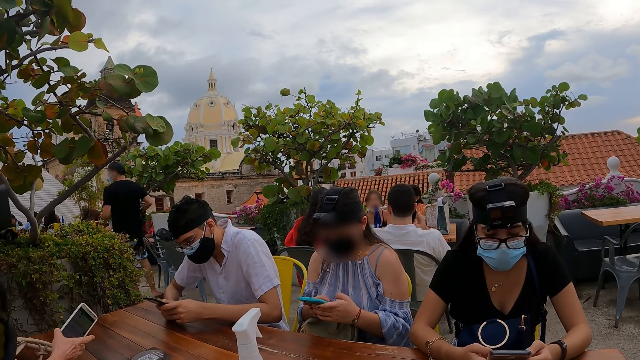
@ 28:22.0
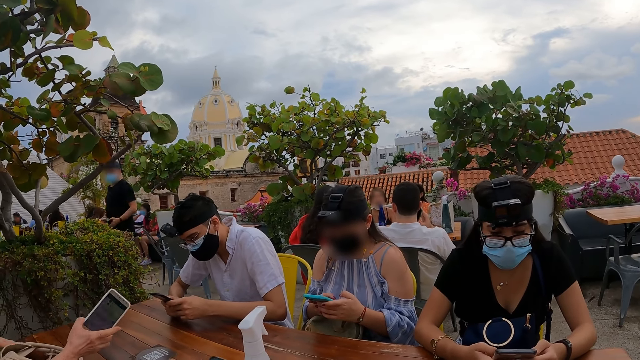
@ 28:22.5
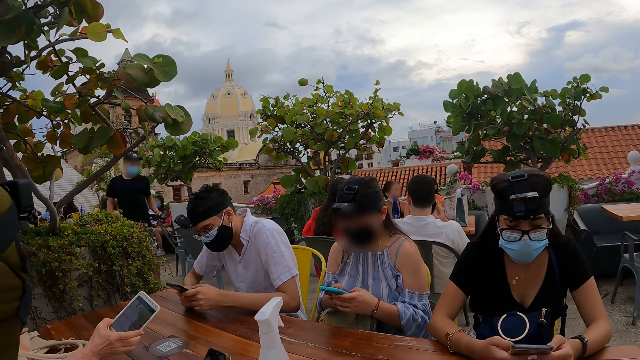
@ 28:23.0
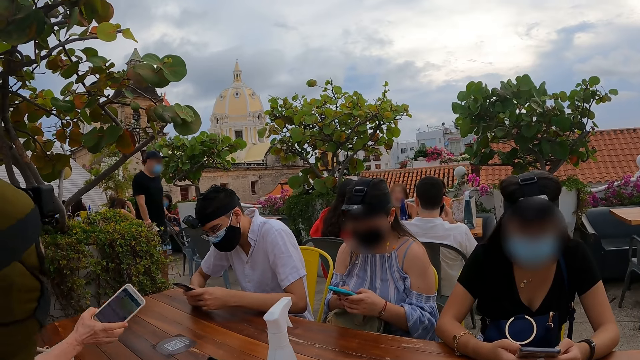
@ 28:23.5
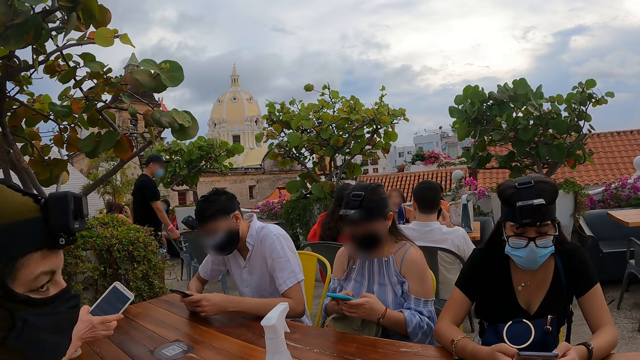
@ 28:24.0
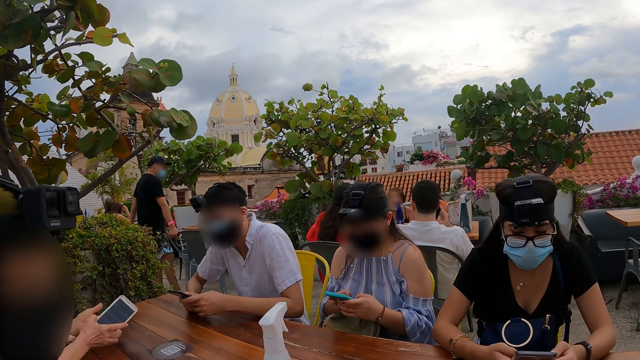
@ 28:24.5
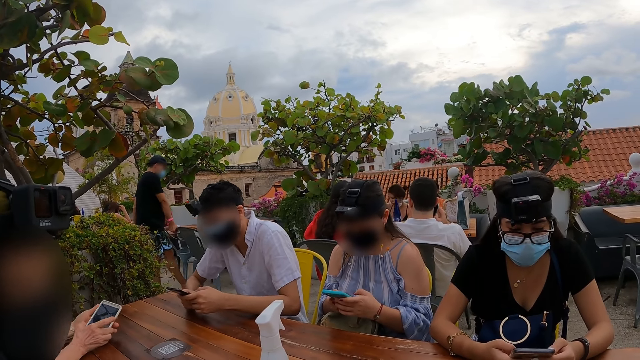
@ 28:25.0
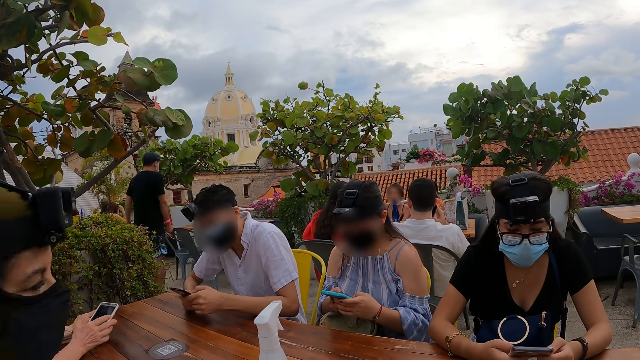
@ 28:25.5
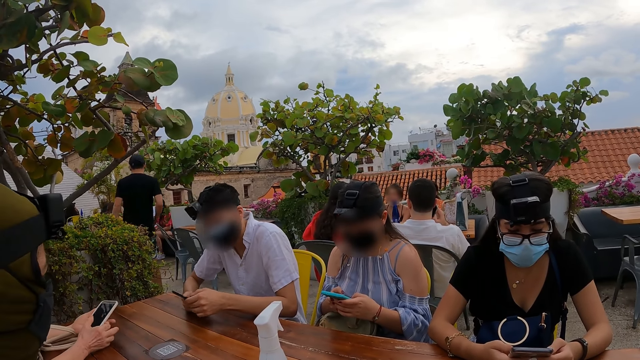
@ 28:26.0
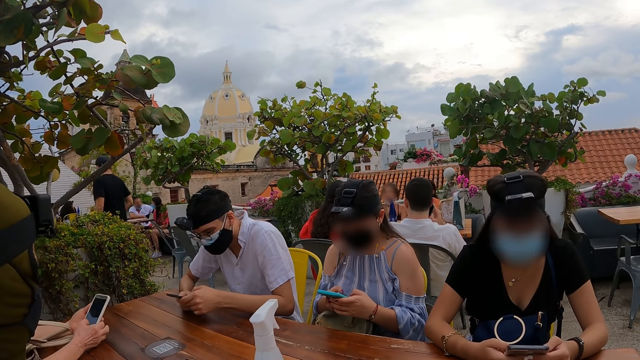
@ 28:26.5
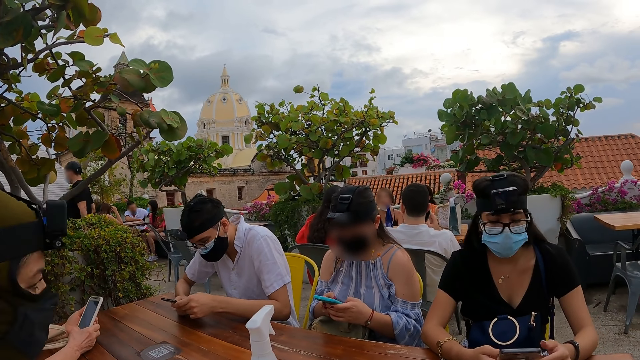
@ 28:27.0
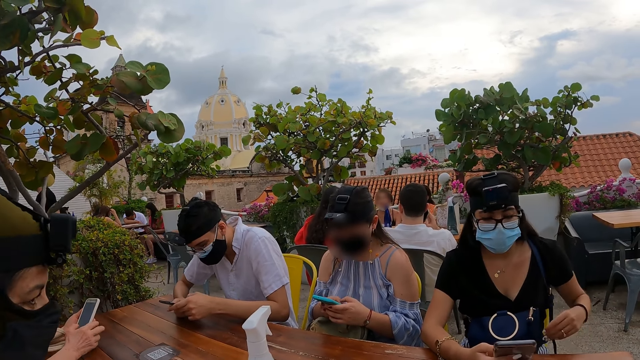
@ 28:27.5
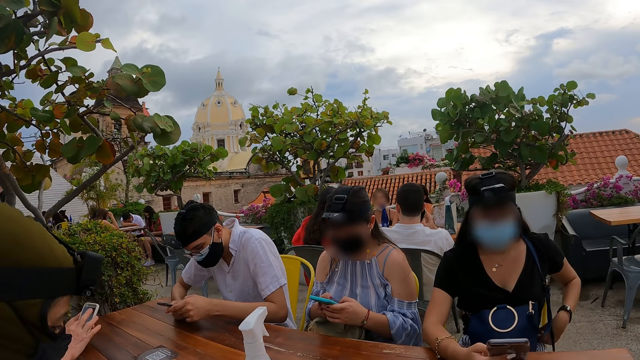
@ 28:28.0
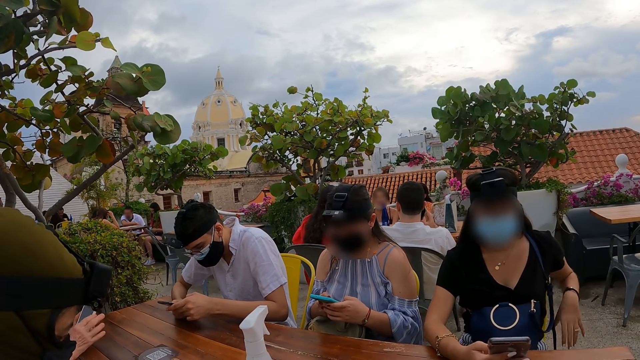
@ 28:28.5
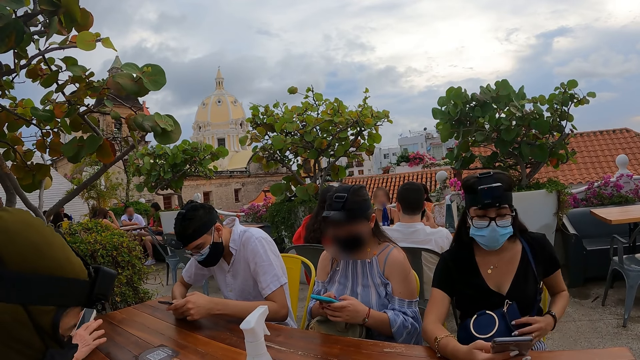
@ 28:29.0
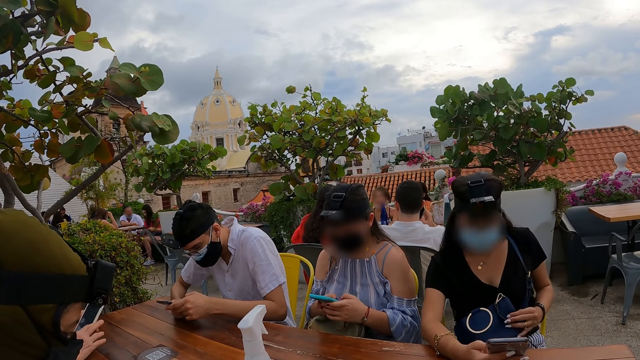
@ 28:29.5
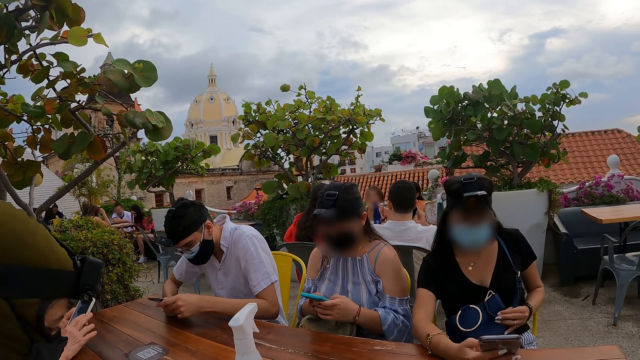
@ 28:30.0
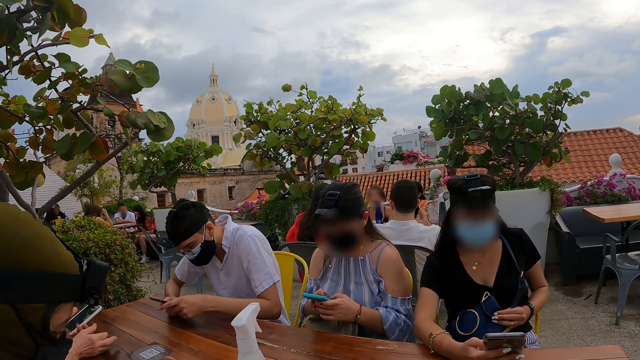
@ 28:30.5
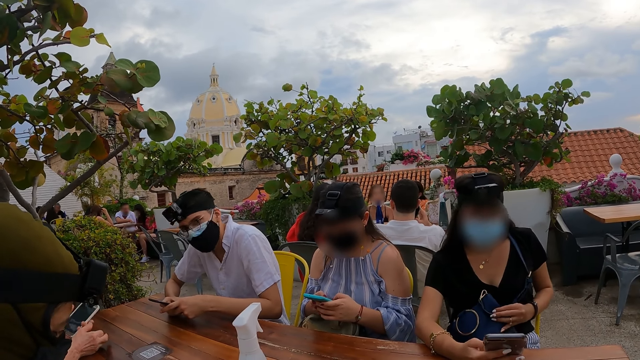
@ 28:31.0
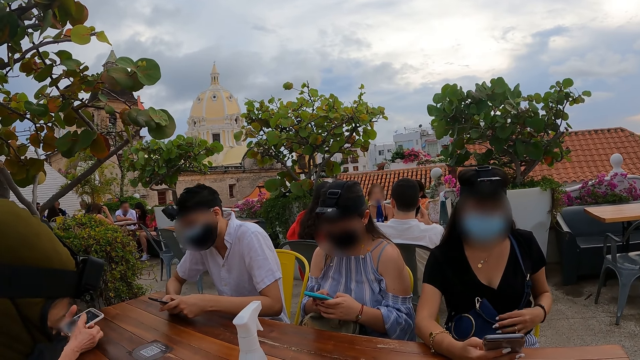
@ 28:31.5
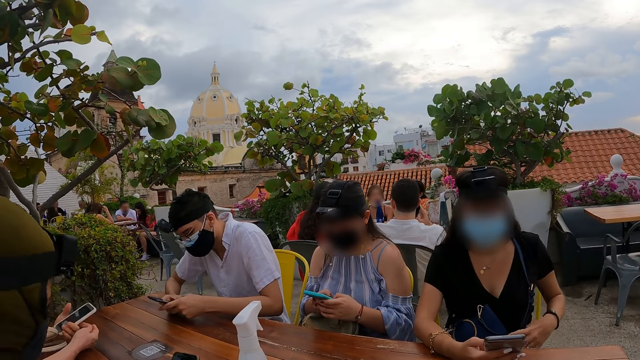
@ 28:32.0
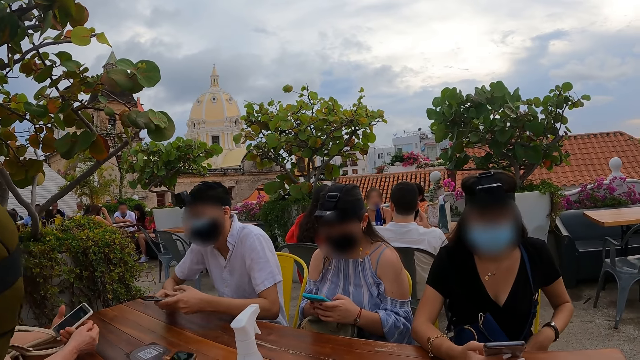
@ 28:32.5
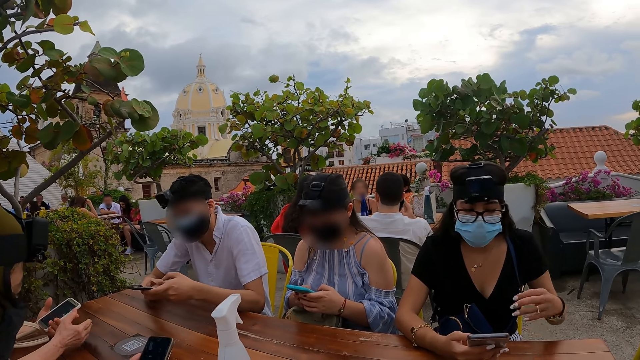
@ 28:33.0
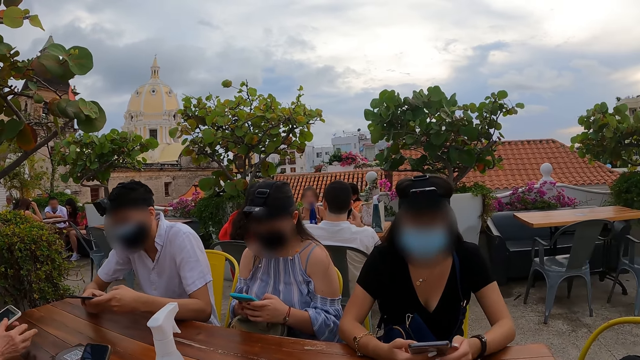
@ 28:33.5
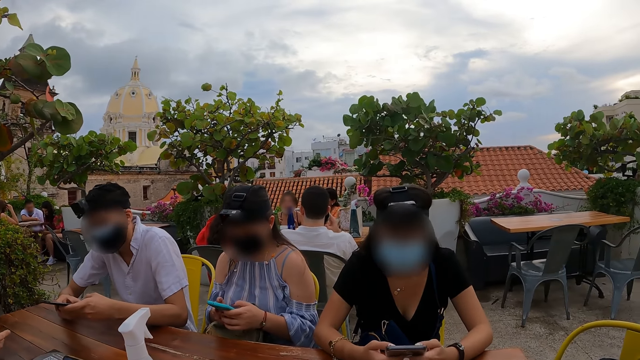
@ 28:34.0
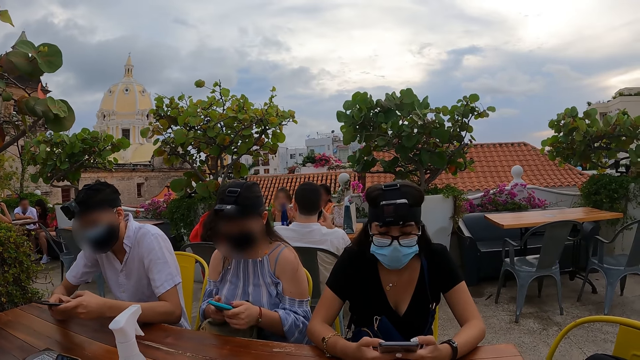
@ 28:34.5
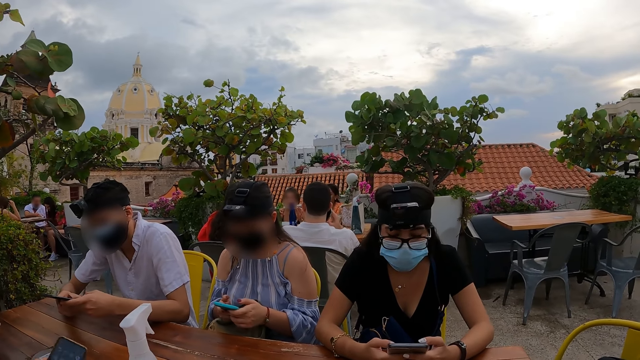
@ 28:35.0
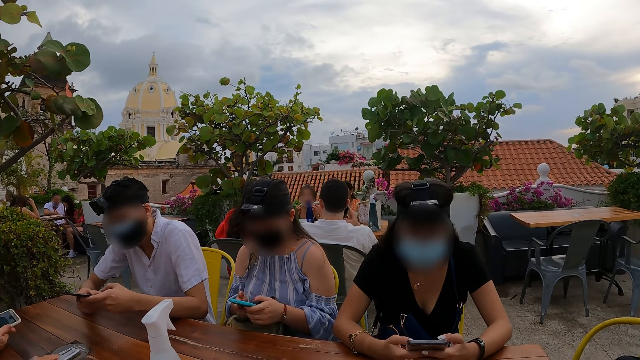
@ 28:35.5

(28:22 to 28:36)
The fourth woman holds the phone with her right hand. The fourth woman adjusts a bag on the table with her left hand. The camera wearer interacts with the third woman. The fourth woman holds the phone with both hands. The first woman operates the phone with her right hand. The first woman holds the phone with her right hand. The fourth woman operates the phone with her right hand. The first woman adjusts her cloth with her left hand. The first woman holds the purse on her lap with her left hand. The fourth woman holds the phone with her left hand. The third woman holds a phone with her left hand. The fourth woman interacts with the man and the third woman. The first woman holds the phone with both hands. The first woman operates the phone with both hands.

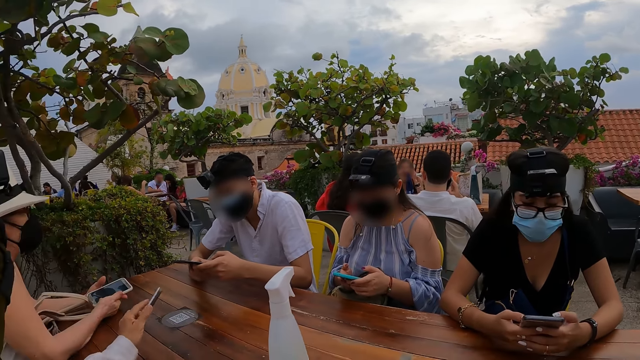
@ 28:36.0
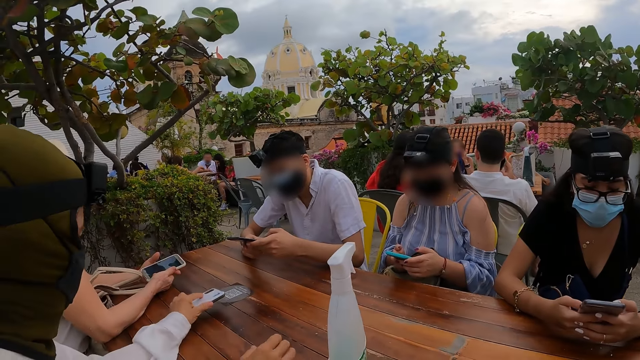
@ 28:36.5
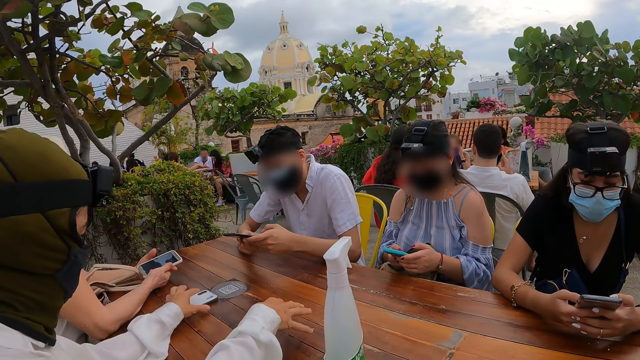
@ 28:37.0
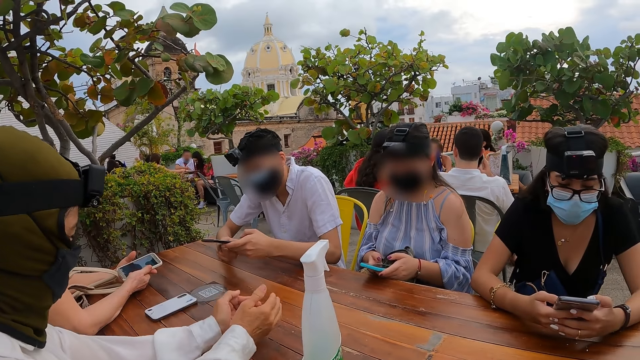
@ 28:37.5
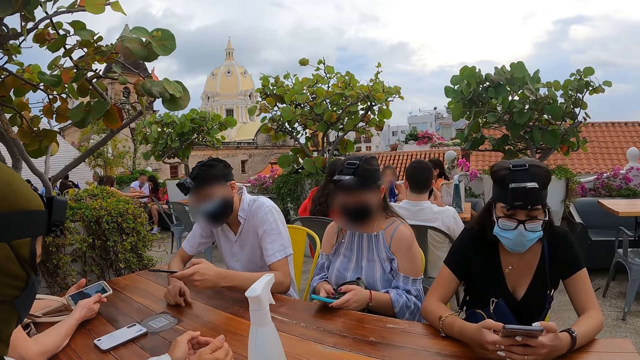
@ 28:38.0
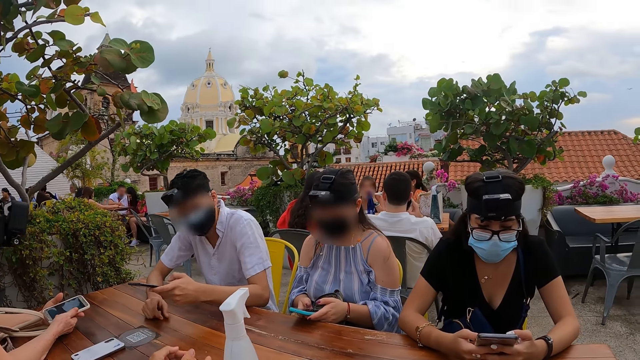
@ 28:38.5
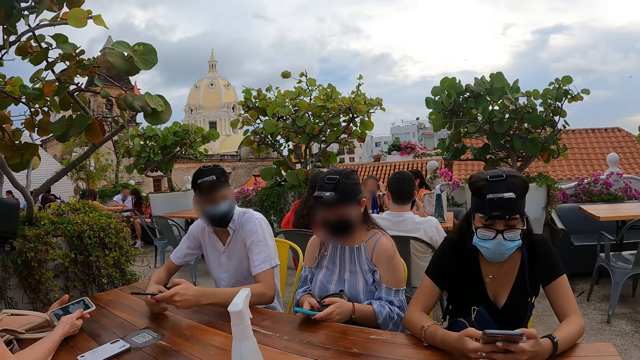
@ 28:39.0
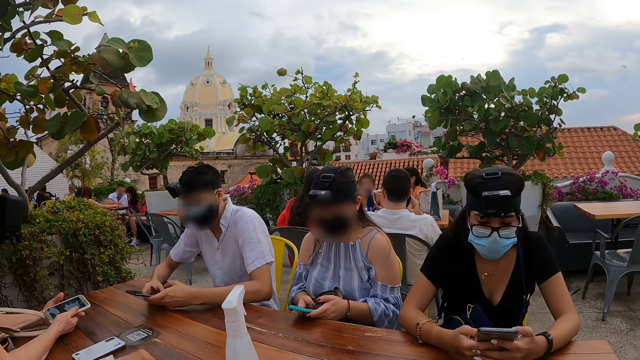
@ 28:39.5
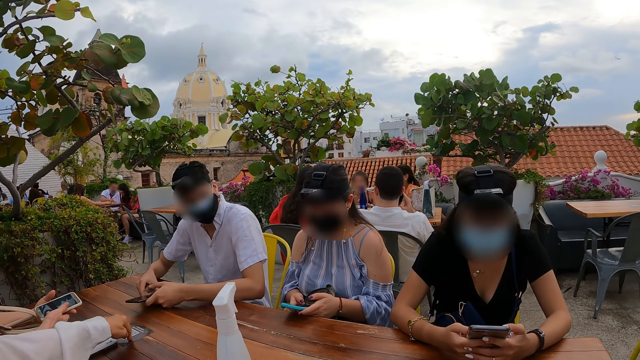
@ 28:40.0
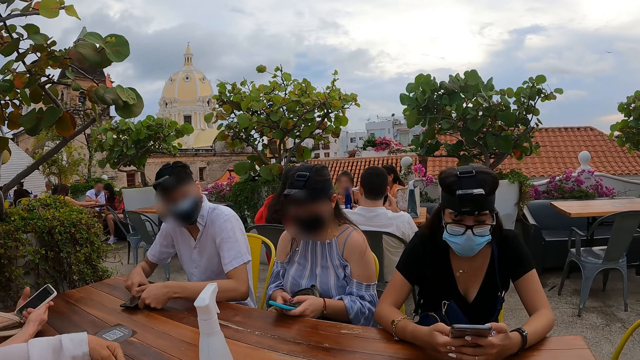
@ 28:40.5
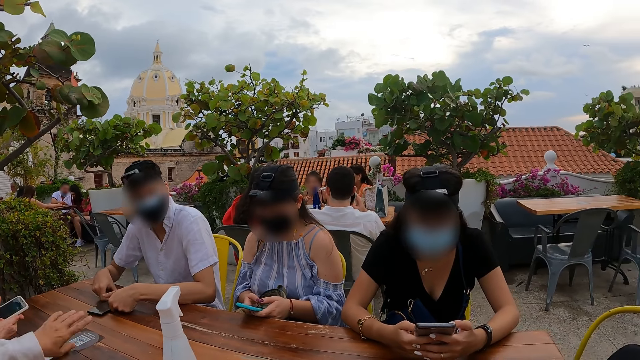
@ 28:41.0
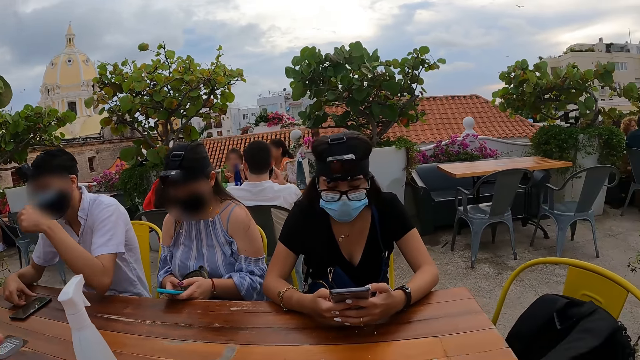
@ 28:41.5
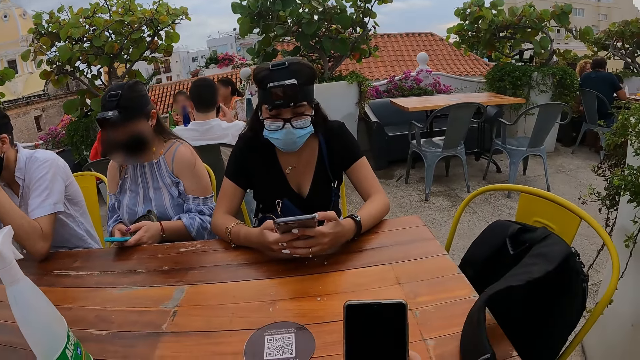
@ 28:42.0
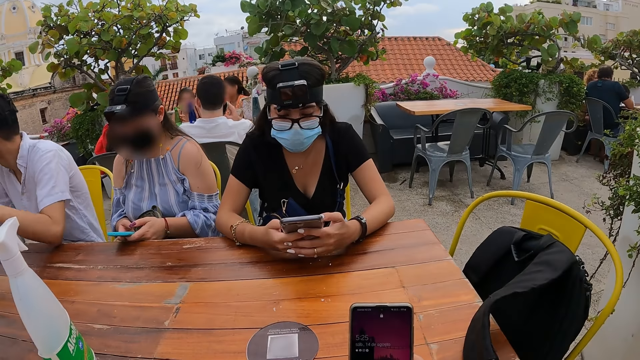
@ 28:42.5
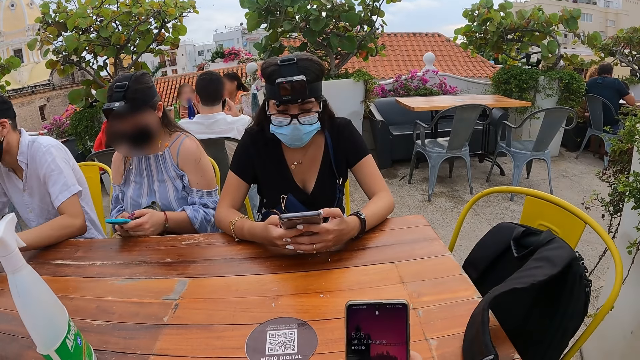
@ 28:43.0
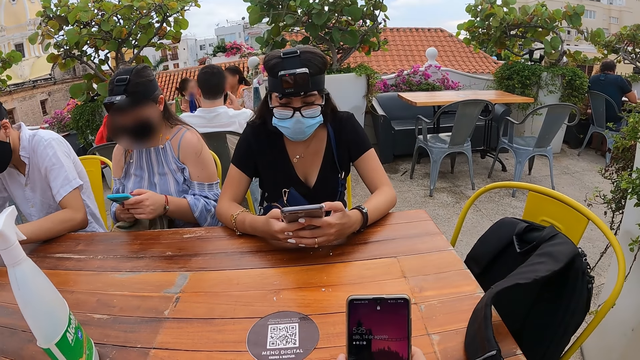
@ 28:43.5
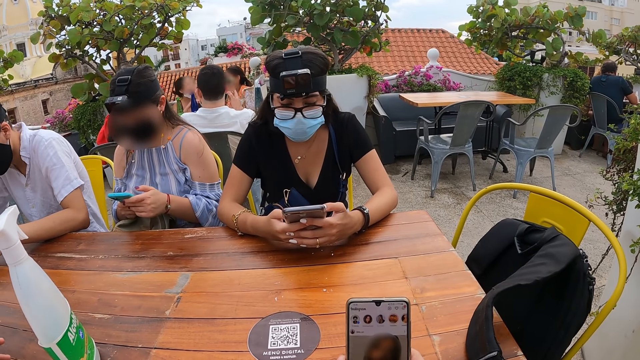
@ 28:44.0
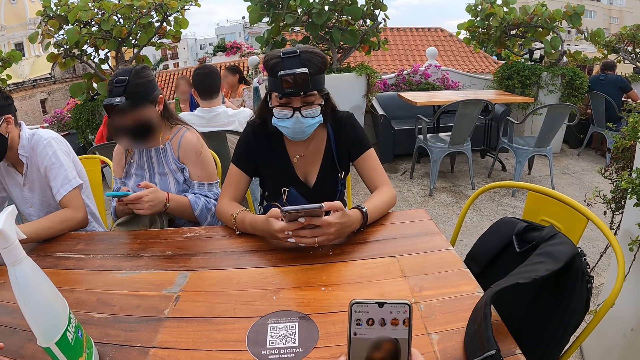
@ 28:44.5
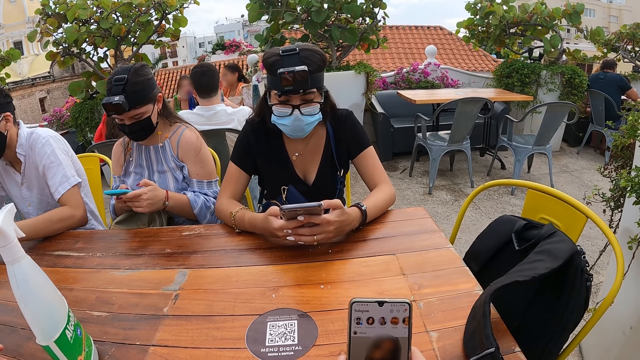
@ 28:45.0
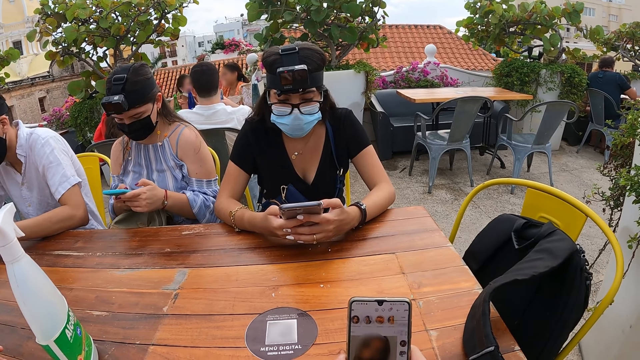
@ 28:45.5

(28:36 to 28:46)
The woman drops the phone on the table with her left hand. The woman interacts with another woman. A man holds the phone with his left hand. The man holds the phone with both hands. The man drops the phone on the table with both hands. The camera wearer operates the phone with her right hand.
